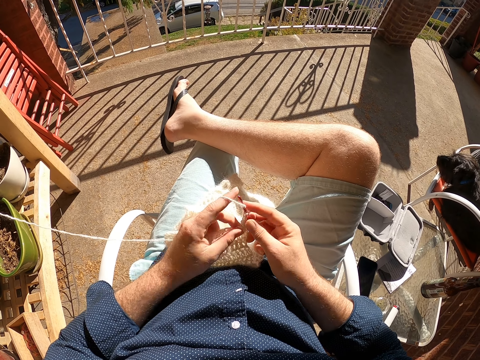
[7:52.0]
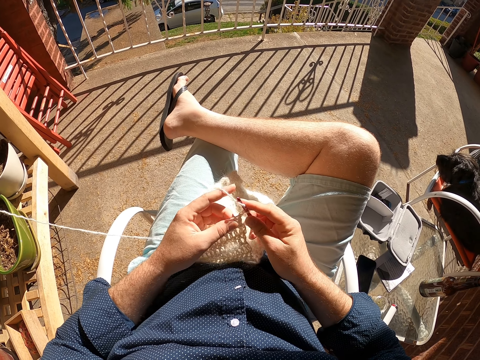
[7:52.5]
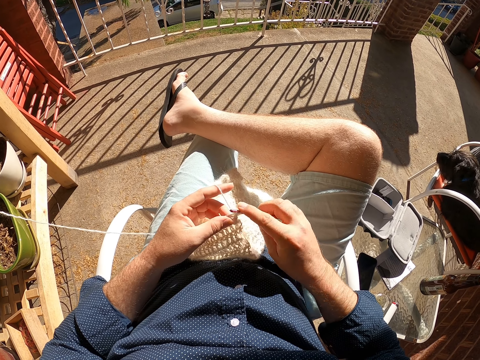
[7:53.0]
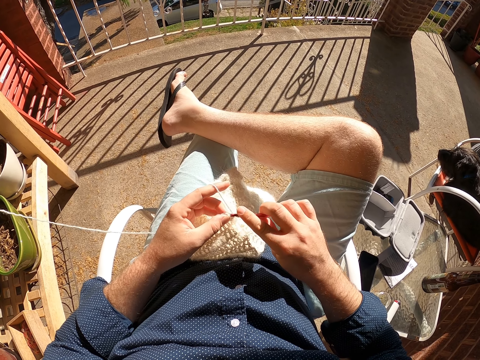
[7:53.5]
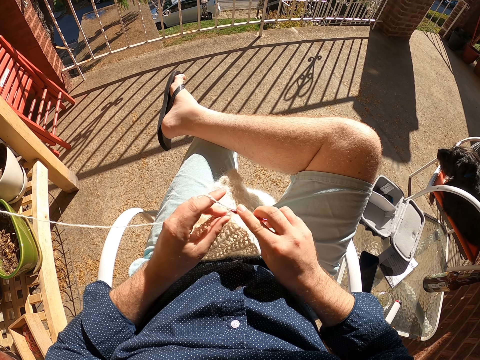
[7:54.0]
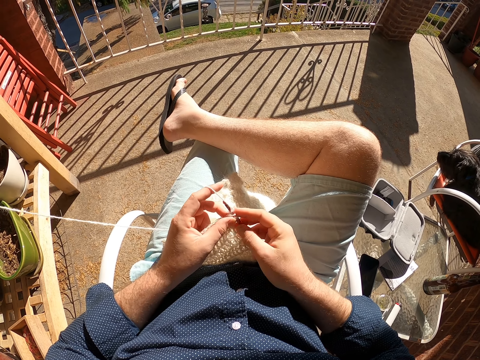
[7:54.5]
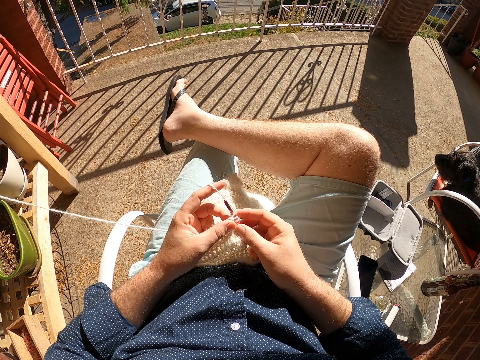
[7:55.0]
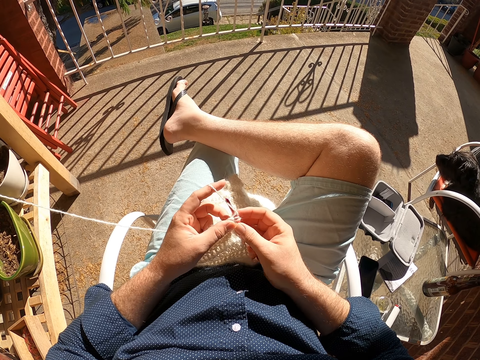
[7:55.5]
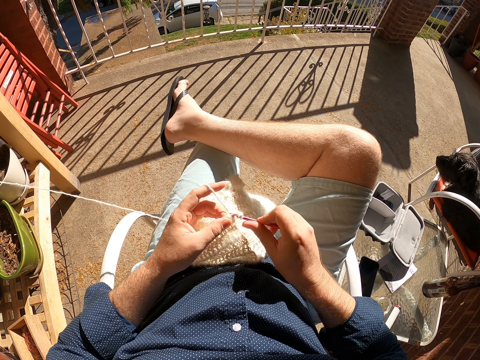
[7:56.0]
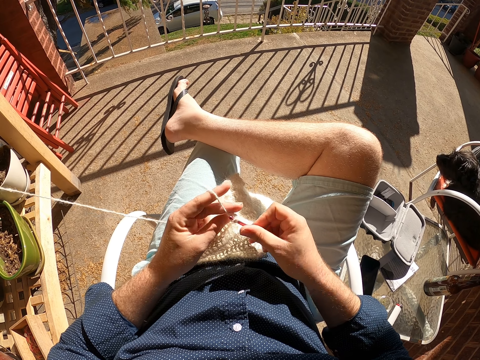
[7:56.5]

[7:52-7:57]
The camera wearer crochets the scarf.

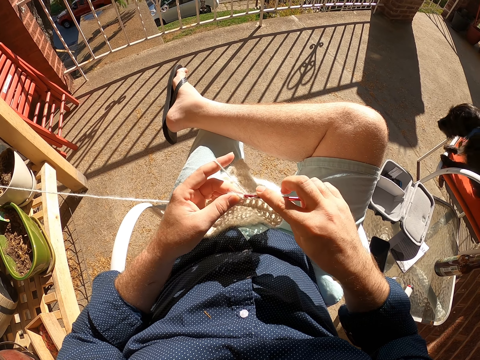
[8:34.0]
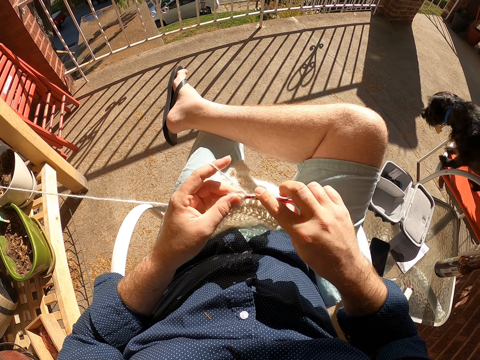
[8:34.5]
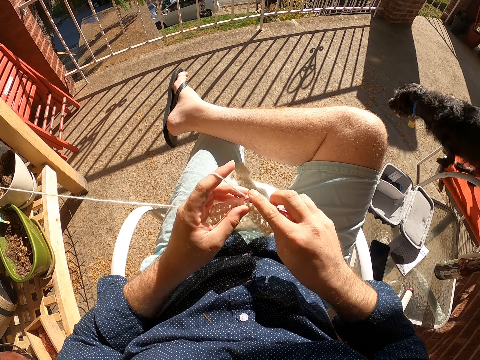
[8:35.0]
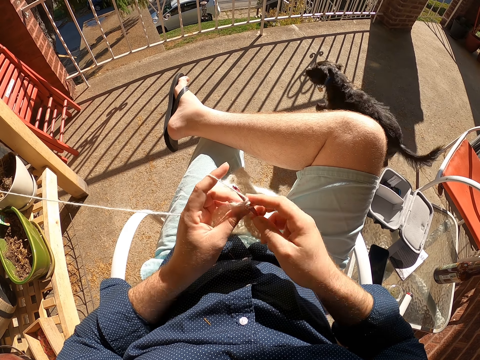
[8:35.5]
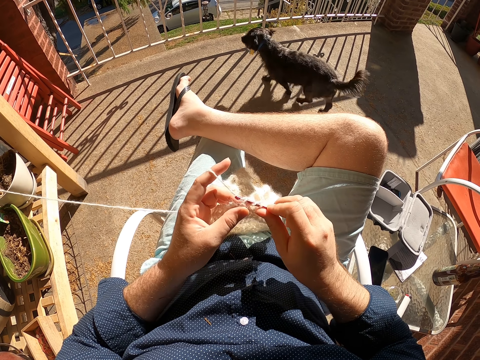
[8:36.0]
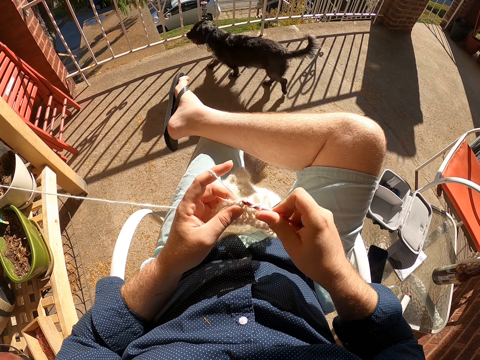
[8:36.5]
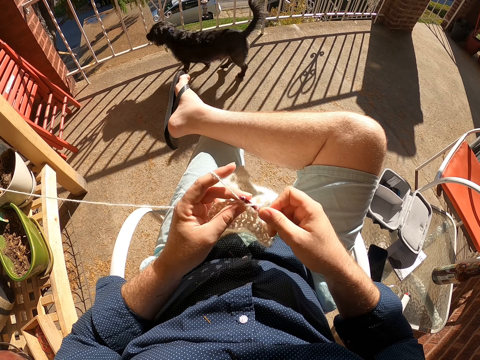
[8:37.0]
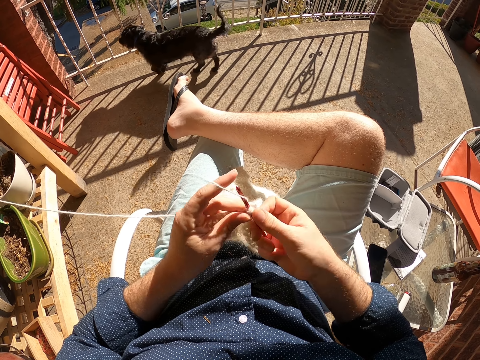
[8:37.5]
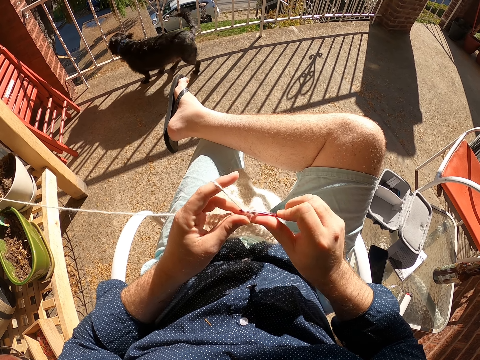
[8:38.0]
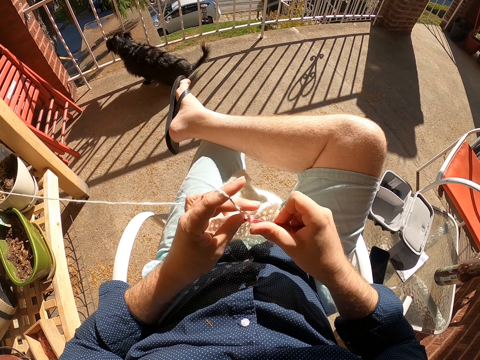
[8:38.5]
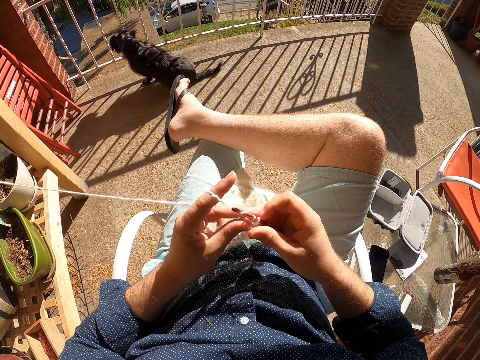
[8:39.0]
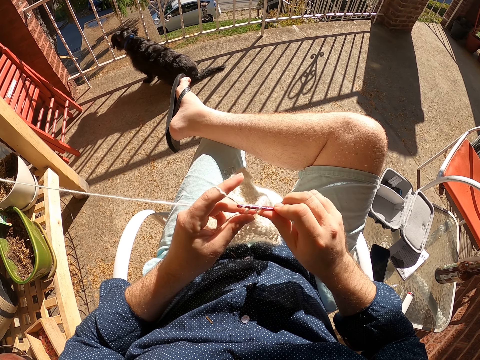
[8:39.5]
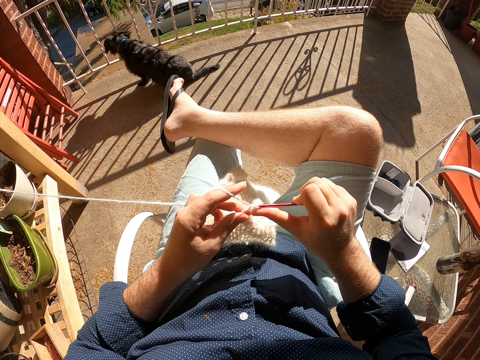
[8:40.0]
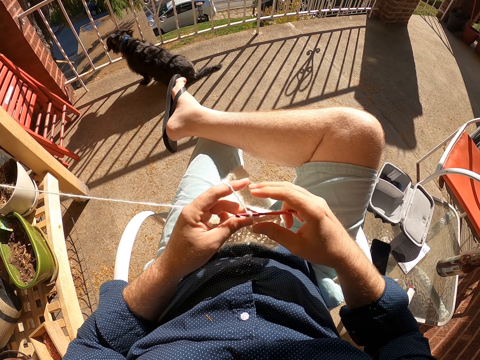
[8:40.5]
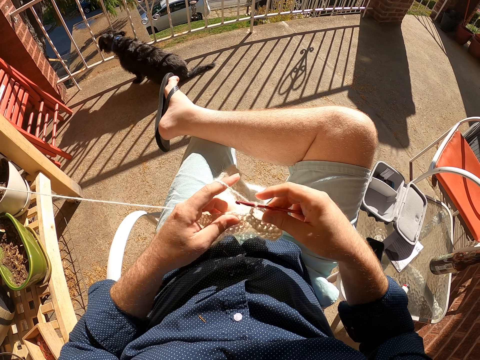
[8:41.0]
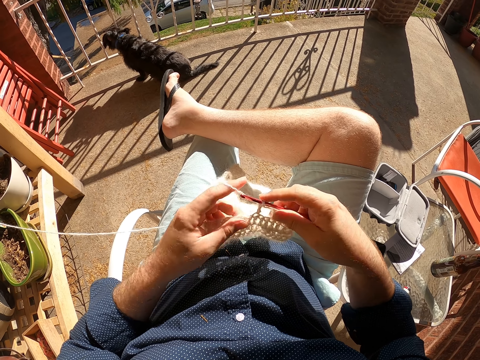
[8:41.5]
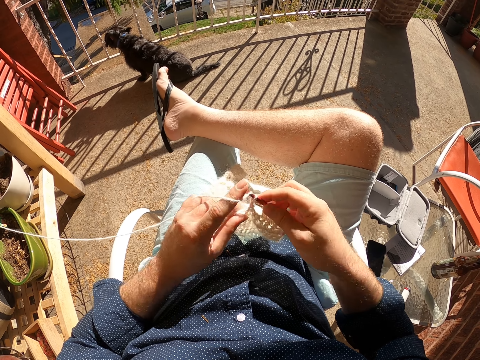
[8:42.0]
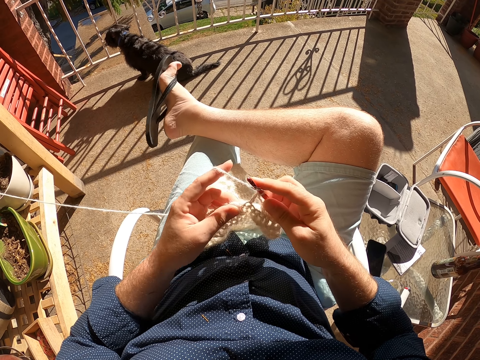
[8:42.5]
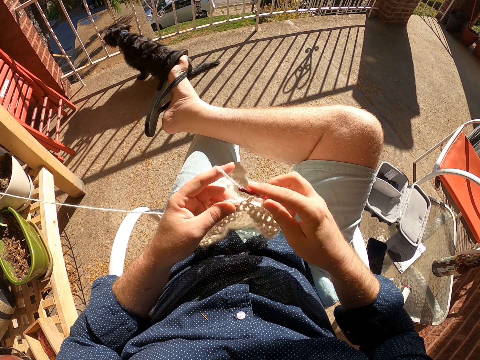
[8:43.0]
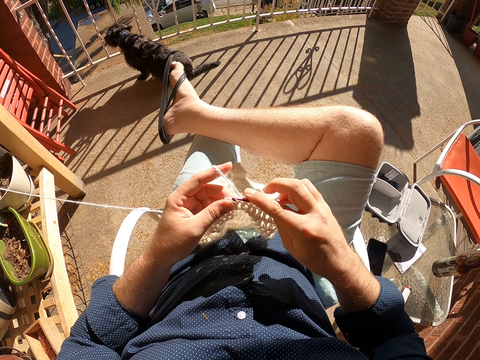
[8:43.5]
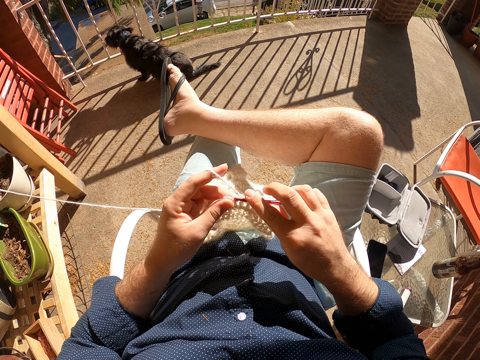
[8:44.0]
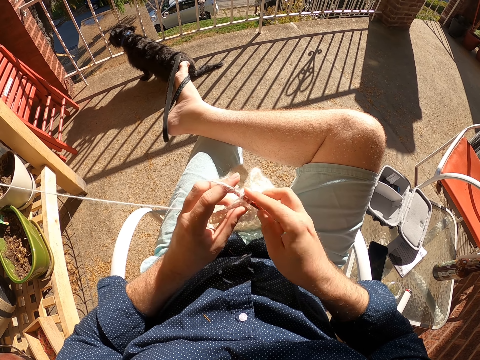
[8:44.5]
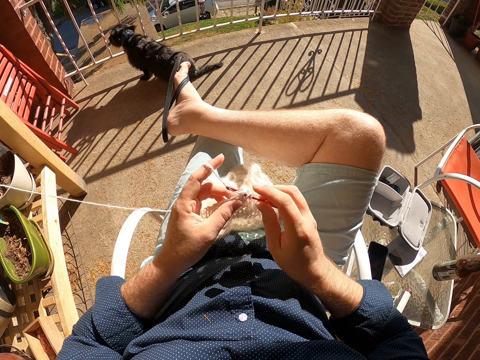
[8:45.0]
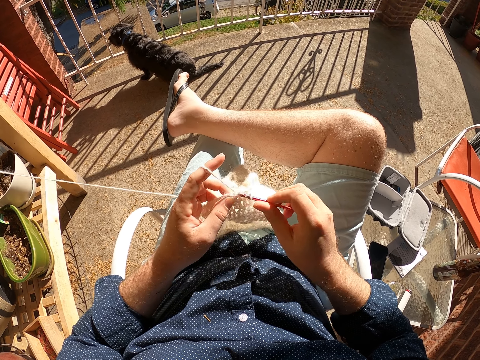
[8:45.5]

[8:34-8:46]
The dog jumps down from the chair and sits down on the ground.

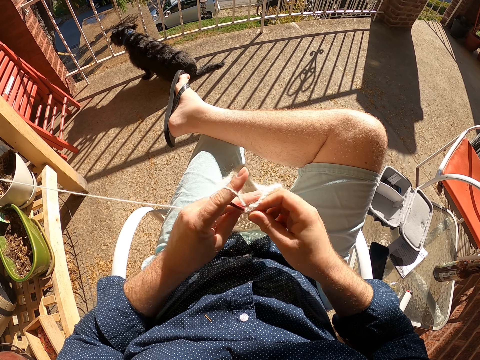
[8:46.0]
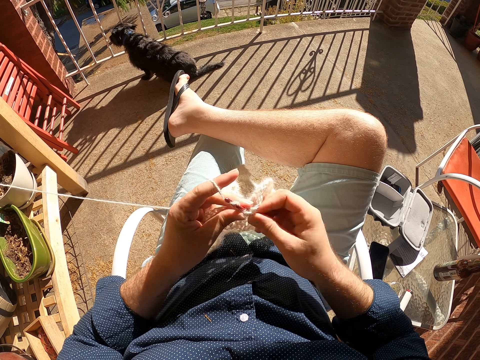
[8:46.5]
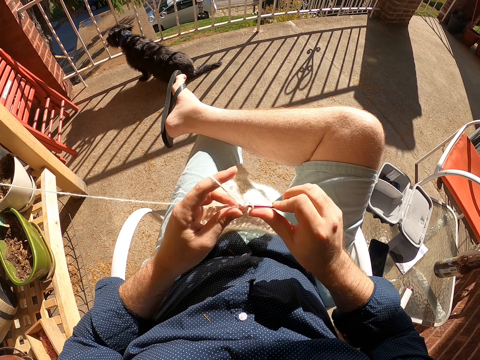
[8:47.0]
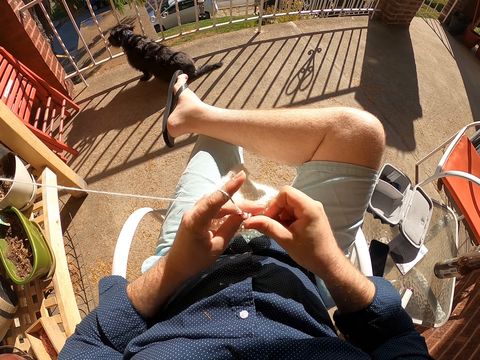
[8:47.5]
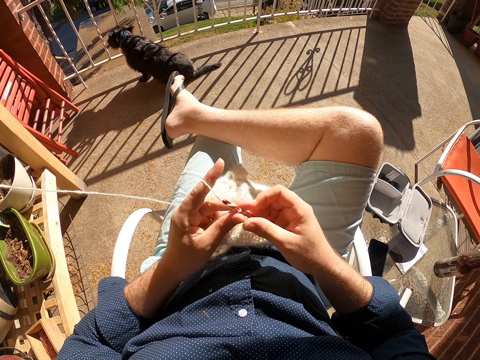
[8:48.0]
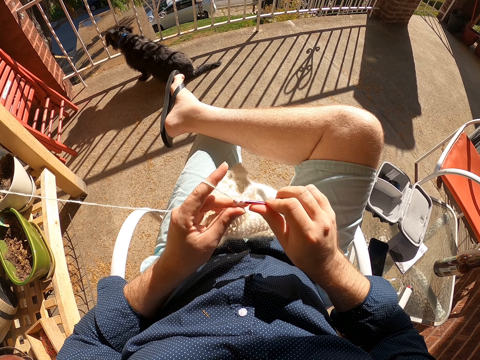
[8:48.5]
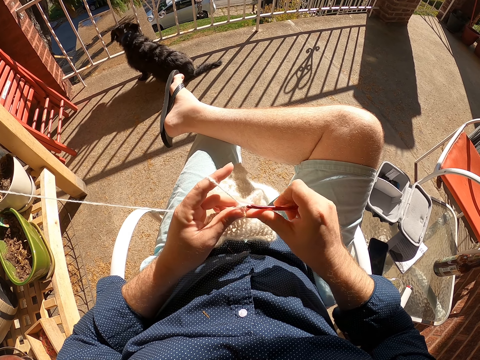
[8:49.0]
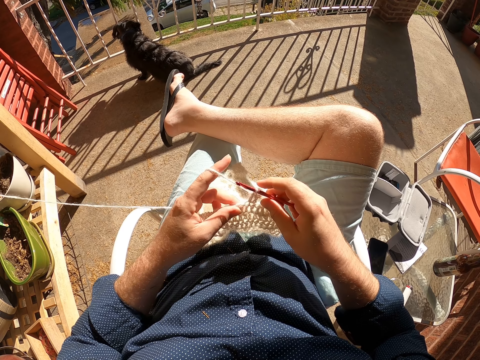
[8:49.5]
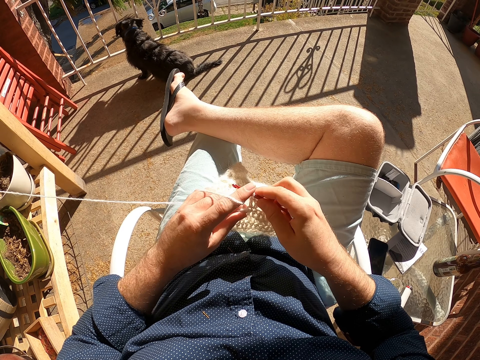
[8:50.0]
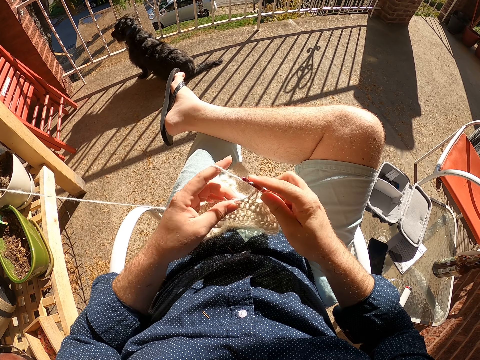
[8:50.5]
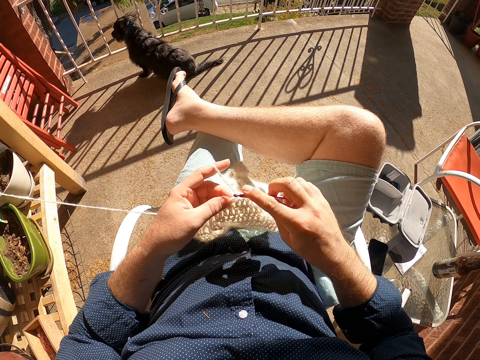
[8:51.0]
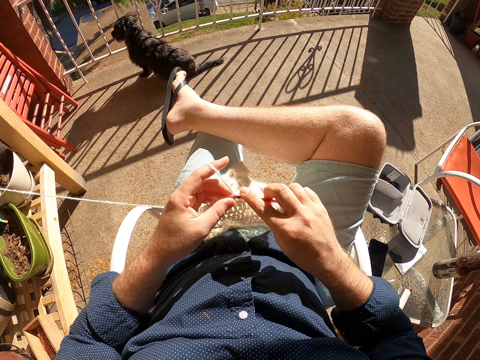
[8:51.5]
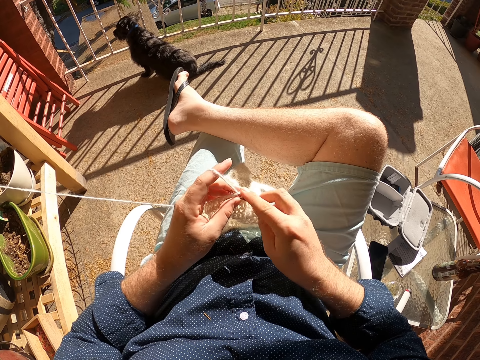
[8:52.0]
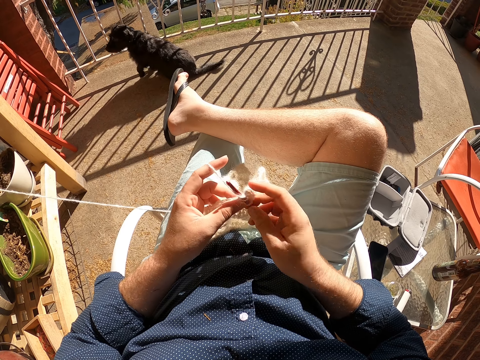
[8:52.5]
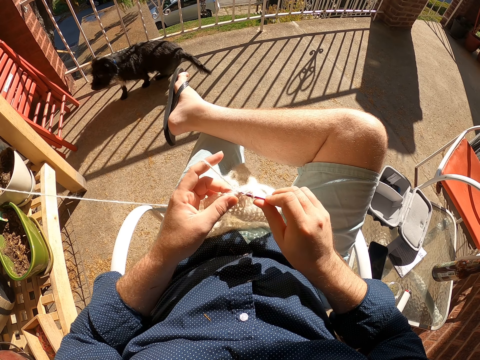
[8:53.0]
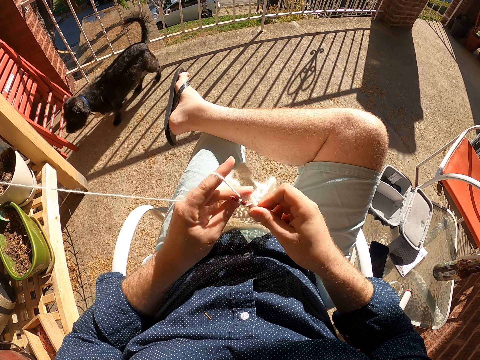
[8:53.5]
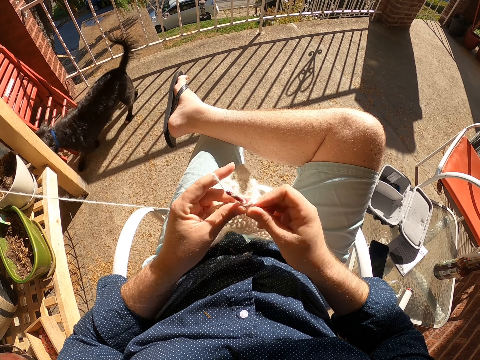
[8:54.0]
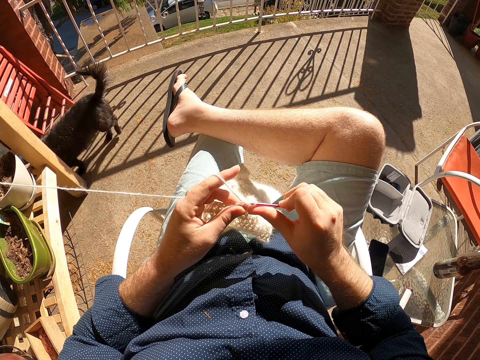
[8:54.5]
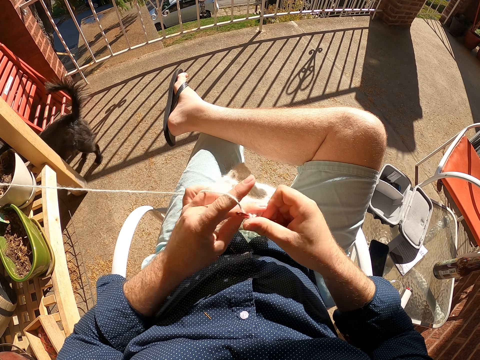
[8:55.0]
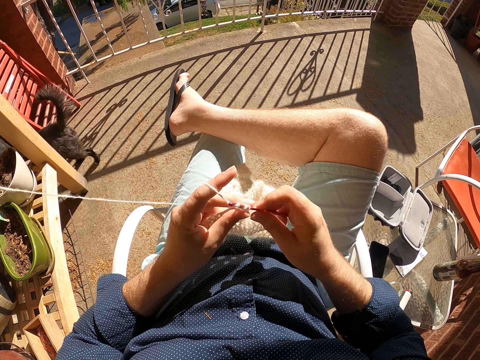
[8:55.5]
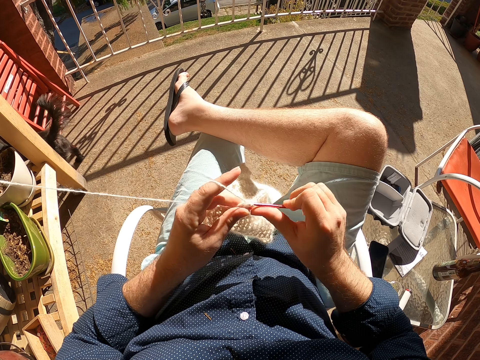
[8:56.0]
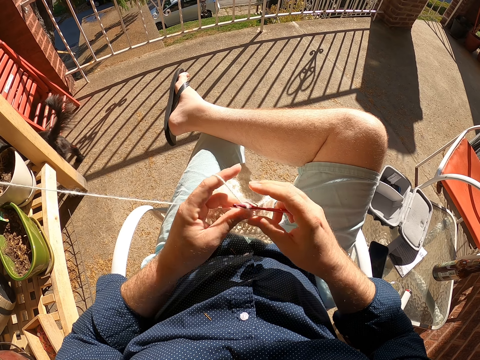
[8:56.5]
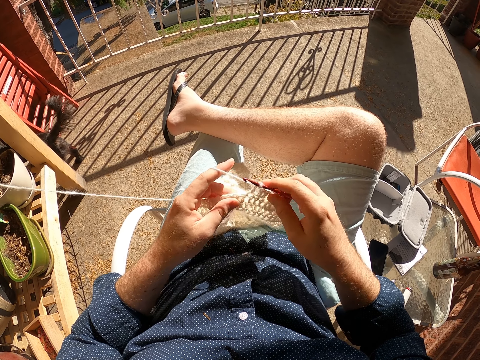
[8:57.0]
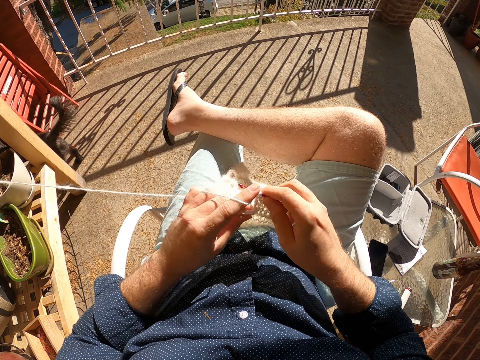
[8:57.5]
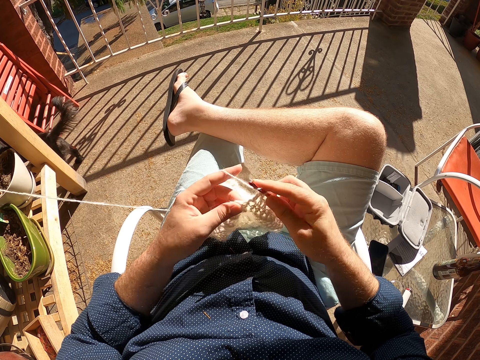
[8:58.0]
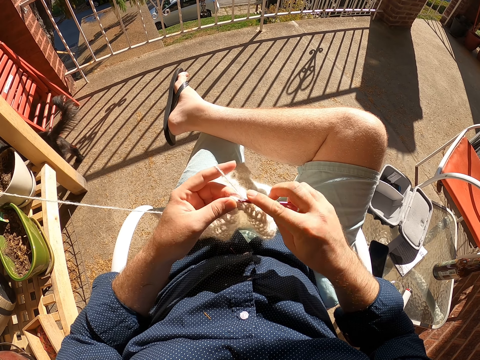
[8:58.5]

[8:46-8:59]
The dog walks towards a gate.
